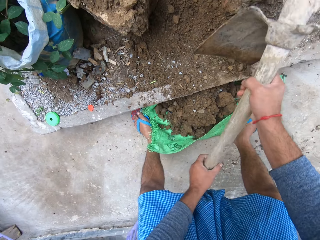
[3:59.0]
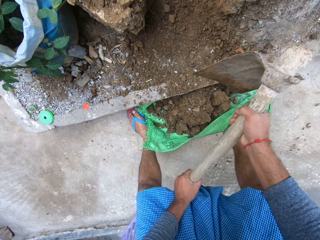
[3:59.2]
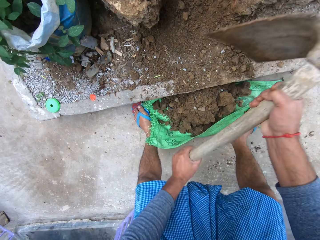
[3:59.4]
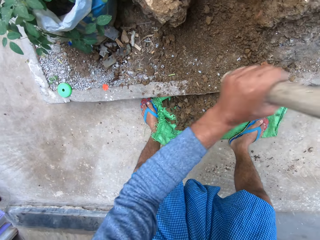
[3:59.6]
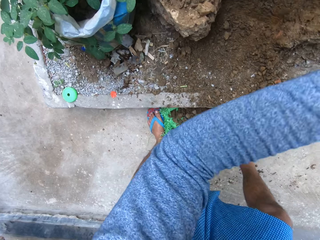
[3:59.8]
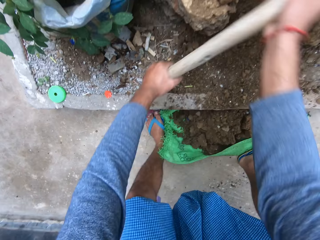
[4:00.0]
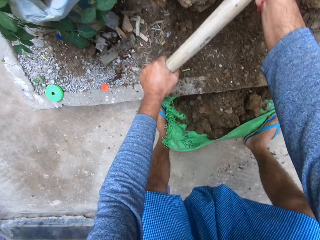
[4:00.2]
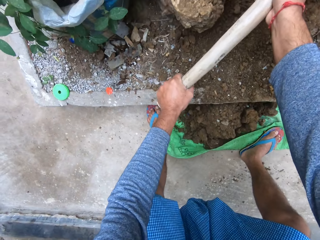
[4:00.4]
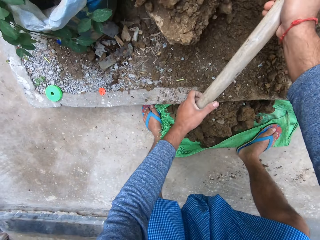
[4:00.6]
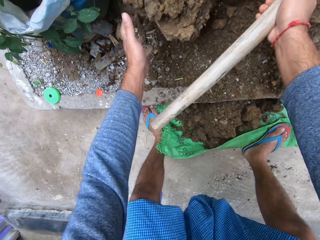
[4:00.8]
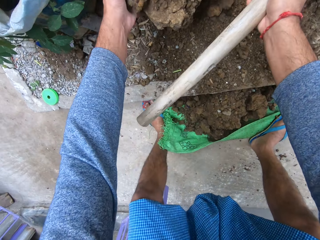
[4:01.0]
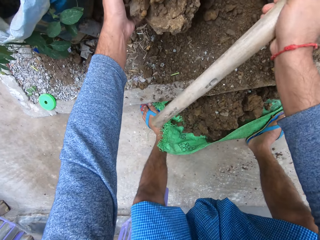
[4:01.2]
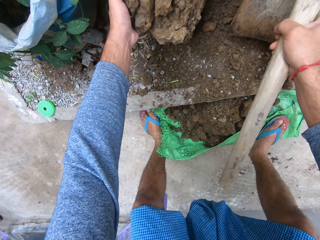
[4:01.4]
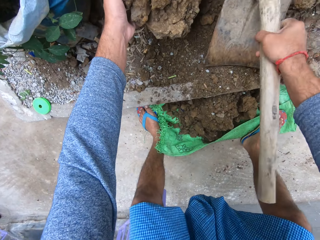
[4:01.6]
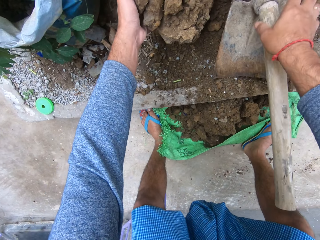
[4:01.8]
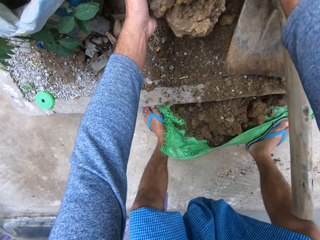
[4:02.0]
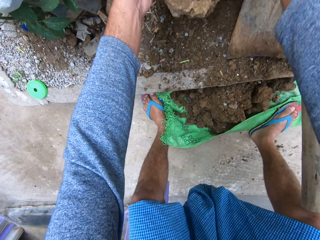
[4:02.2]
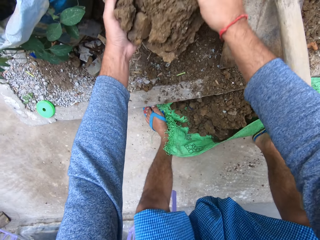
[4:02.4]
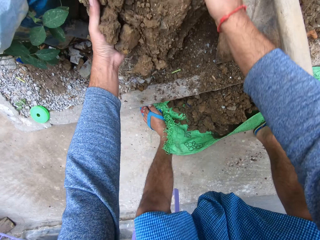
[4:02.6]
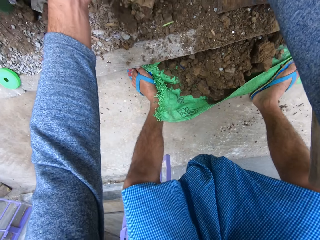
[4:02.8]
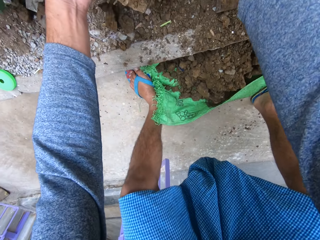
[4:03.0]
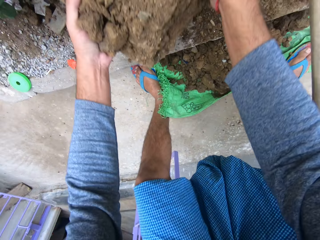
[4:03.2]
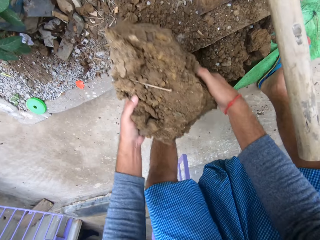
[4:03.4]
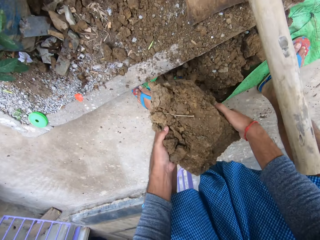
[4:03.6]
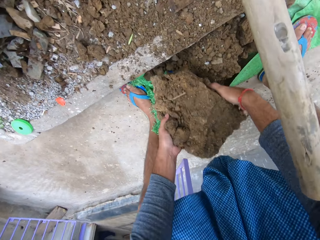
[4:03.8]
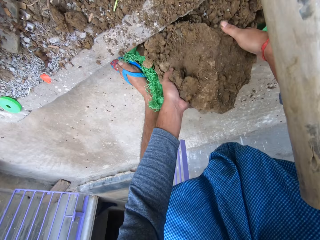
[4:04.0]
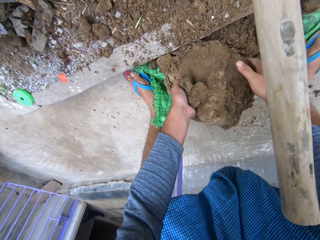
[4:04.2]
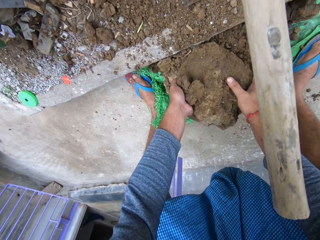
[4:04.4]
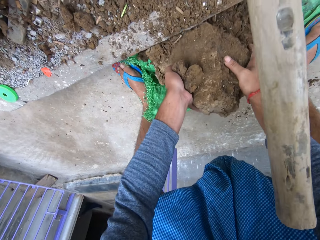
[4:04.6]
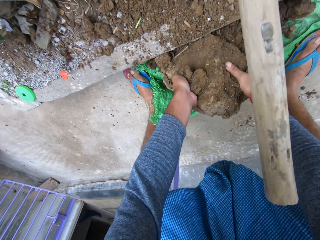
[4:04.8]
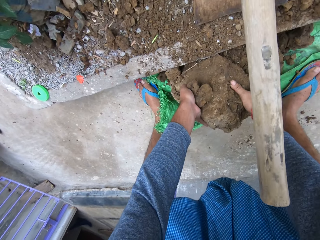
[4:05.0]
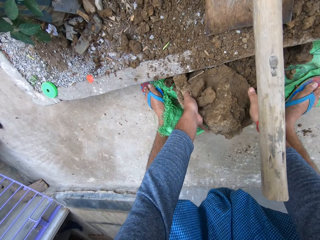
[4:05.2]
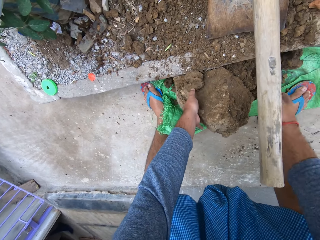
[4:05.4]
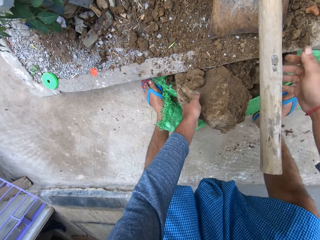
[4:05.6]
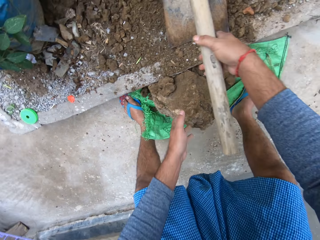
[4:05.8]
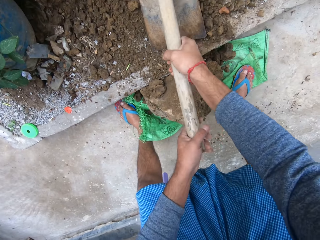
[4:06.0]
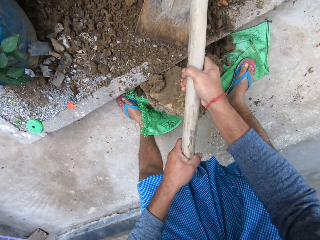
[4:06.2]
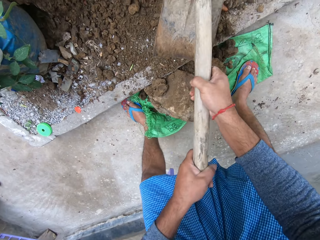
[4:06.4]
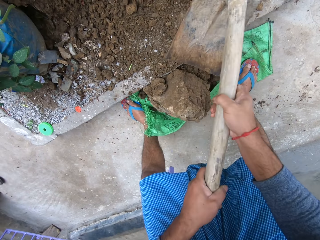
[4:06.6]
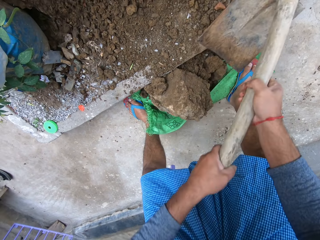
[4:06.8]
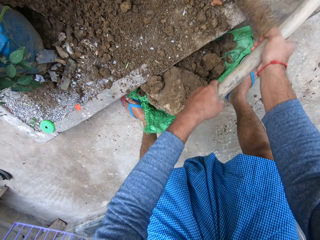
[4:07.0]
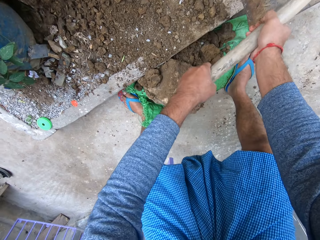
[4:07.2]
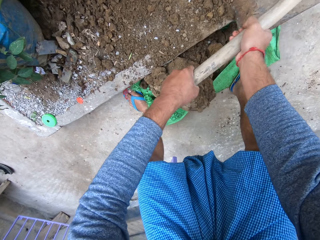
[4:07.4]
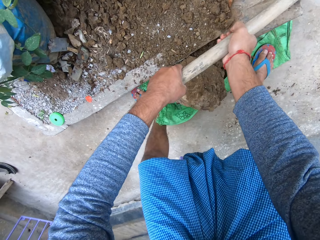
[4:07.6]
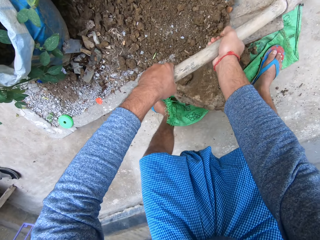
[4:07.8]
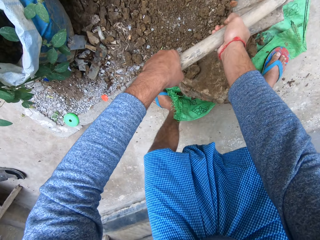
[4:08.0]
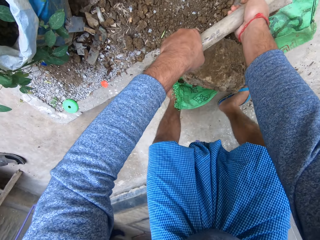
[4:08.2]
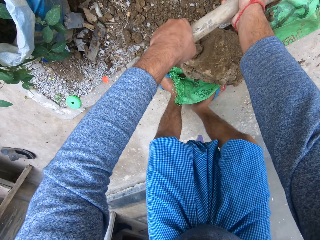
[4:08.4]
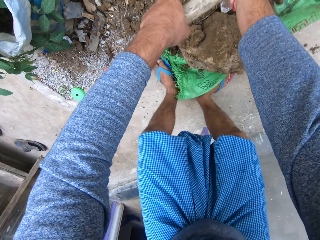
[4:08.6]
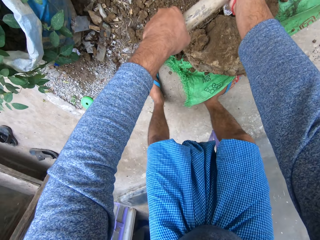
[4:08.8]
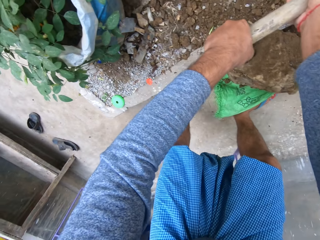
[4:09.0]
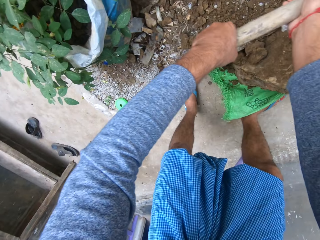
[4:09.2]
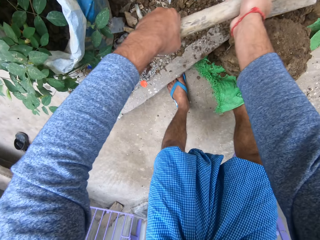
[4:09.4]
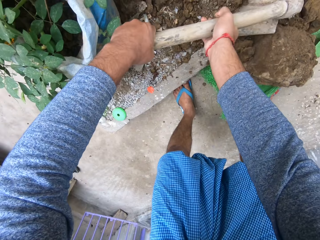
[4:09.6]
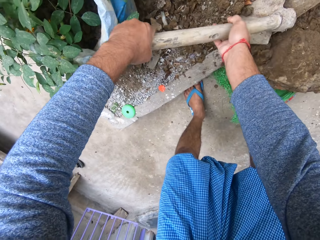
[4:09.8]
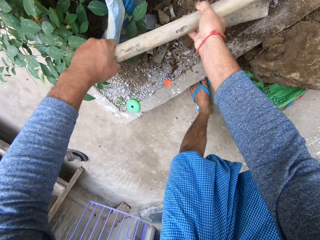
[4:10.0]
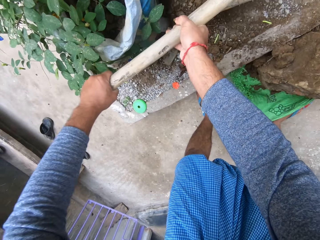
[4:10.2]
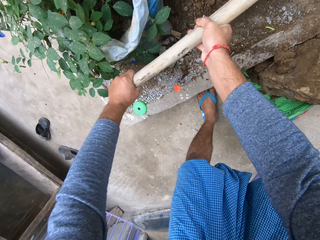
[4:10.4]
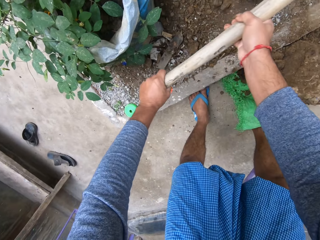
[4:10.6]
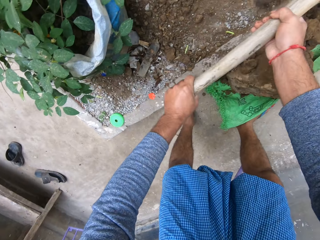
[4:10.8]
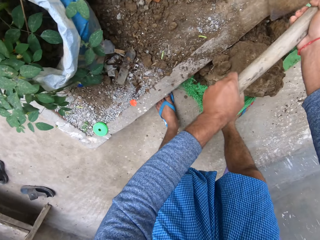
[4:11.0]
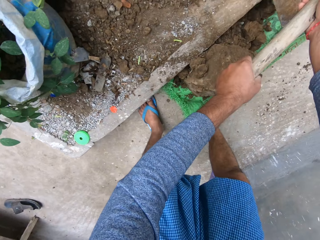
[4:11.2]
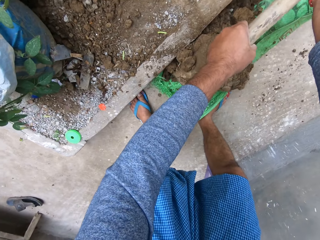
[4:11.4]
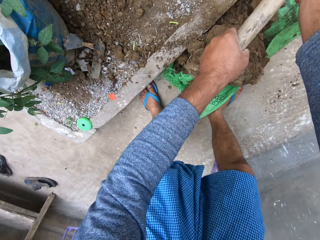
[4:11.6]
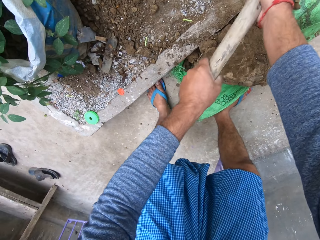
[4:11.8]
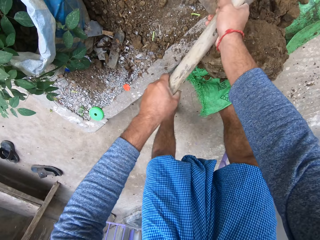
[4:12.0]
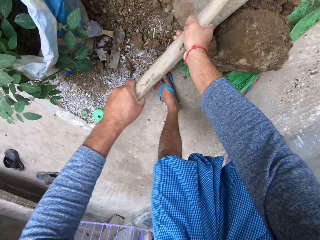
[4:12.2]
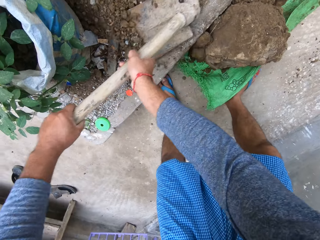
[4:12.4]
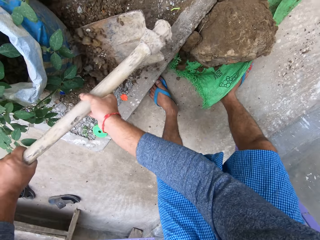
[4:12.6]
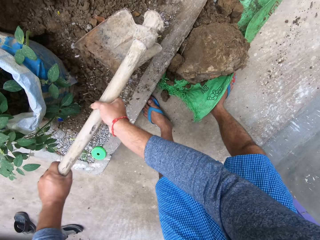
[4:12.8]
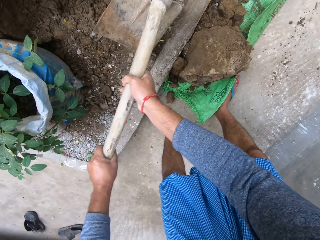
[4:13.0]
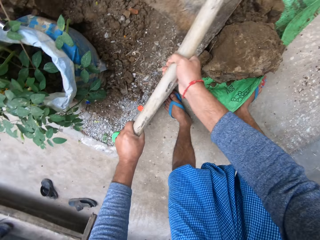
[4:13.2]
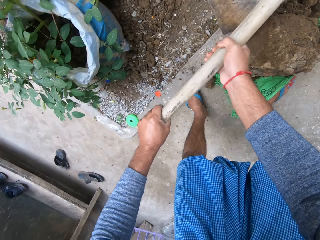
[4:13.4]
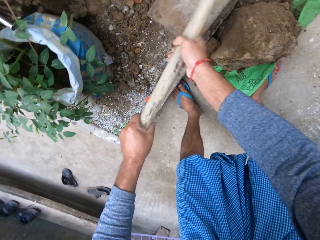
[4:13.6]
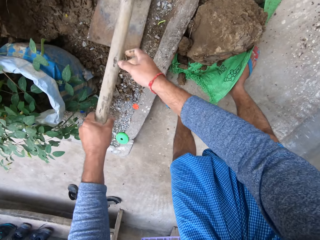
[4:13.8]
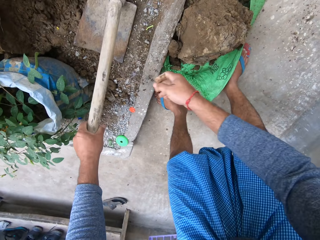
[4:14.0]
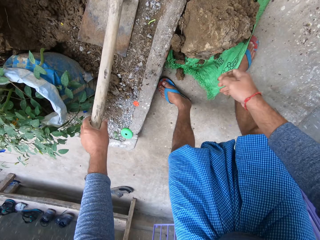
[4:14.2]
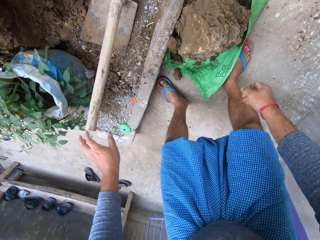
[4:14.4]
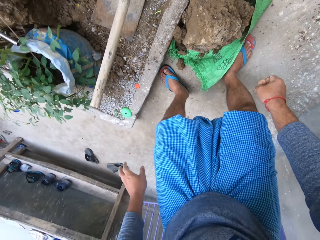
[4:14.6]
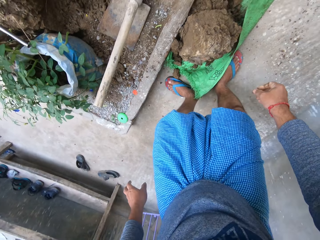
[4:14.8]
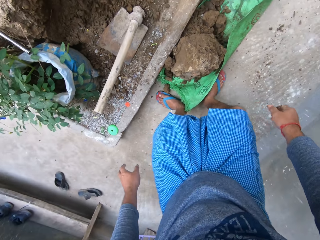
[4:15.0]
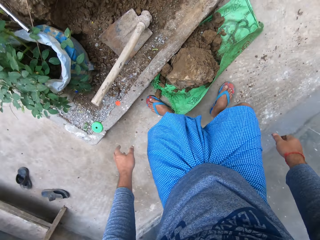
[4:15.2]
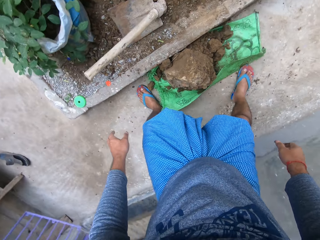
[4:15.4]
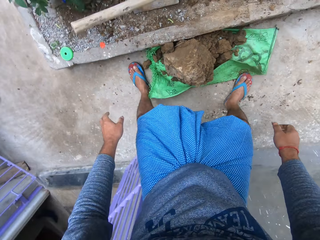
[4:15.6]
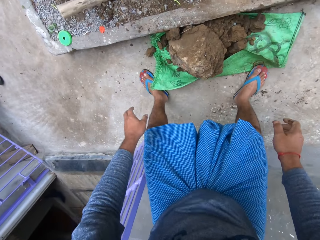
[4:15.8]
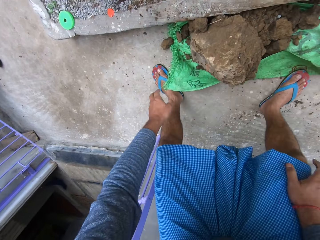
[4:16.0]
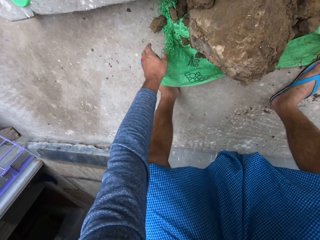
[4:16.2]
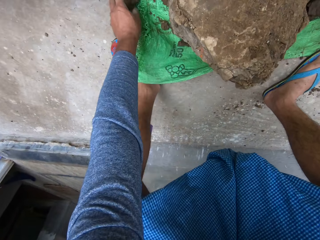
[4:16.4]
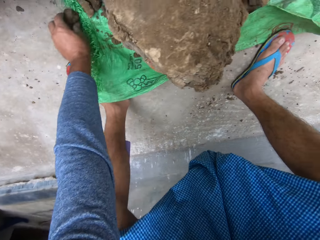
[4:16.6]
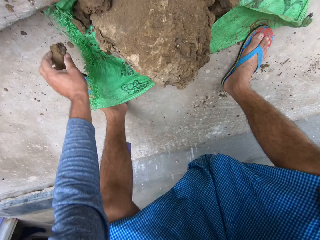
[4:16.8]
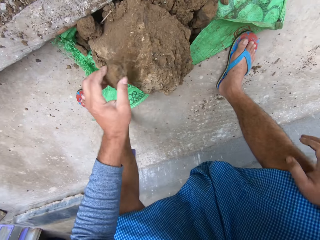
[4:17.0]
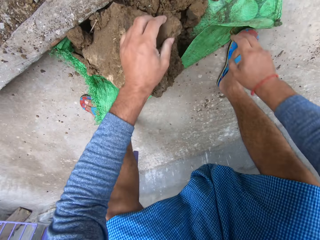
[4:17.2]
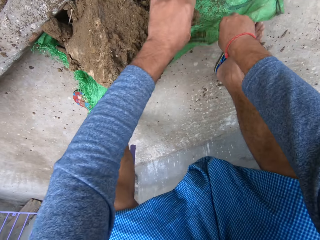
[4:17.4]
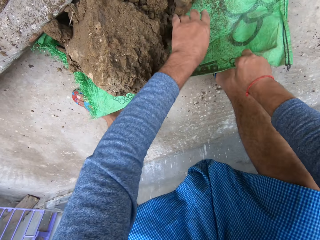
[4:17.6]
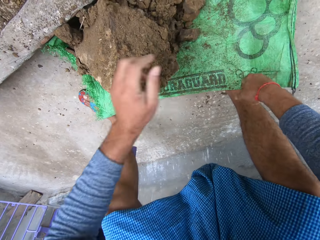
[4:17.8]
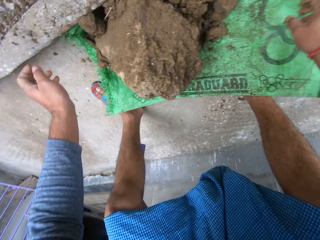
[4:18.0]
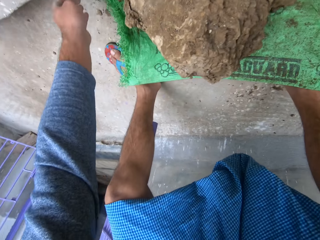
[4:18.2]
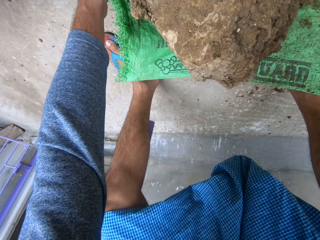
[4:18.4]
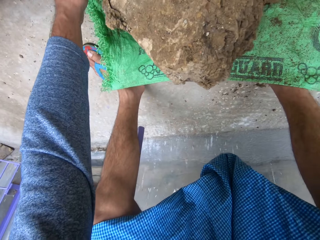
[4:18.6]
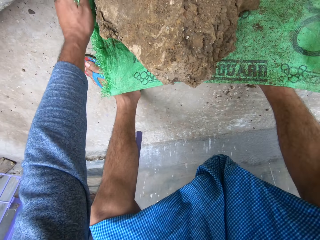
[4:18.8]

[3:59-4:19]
The camera wearer digs the ground with a hoe. They collect the soil onto the sack. They drag the soil to the side with the hoe. They put down the hoe. They carry the sack. They collect the soil onto the sack.

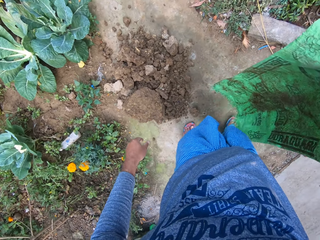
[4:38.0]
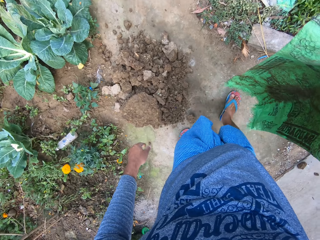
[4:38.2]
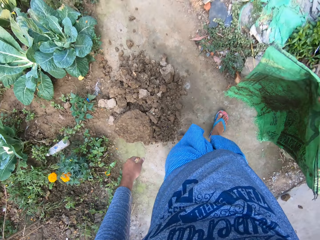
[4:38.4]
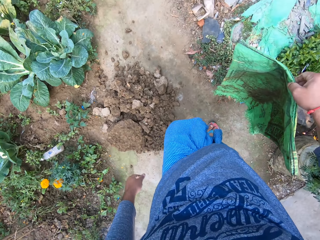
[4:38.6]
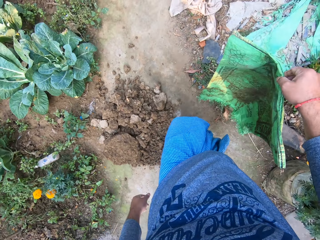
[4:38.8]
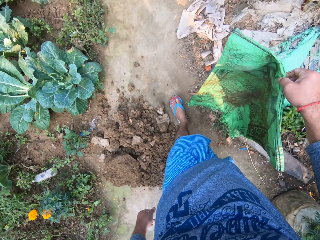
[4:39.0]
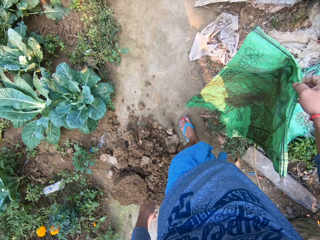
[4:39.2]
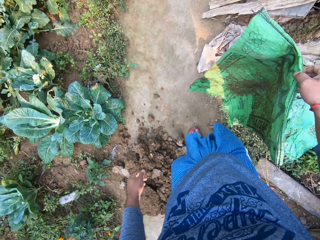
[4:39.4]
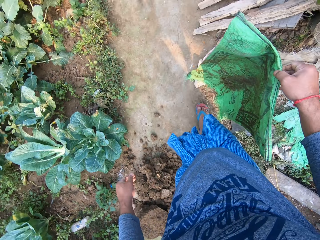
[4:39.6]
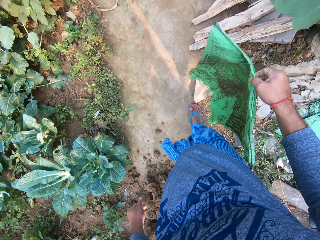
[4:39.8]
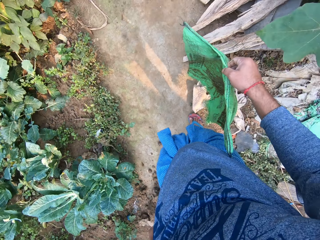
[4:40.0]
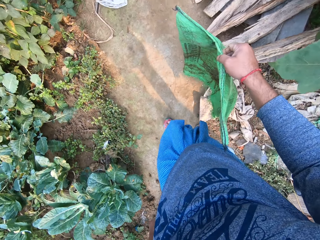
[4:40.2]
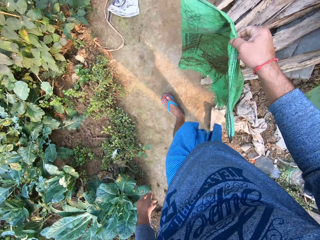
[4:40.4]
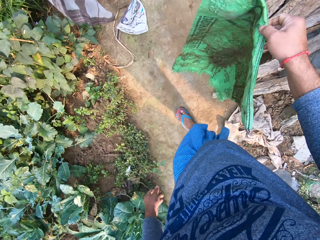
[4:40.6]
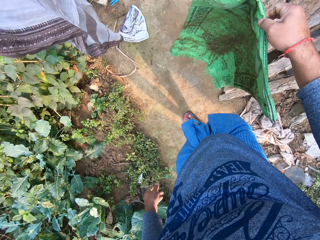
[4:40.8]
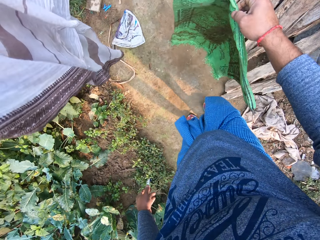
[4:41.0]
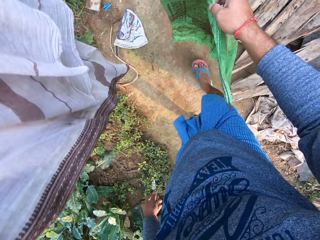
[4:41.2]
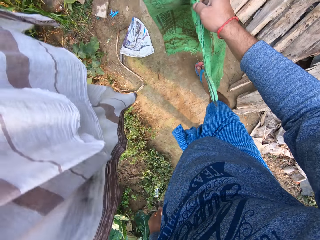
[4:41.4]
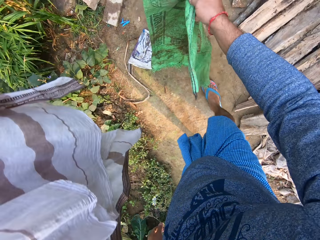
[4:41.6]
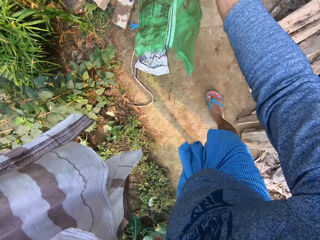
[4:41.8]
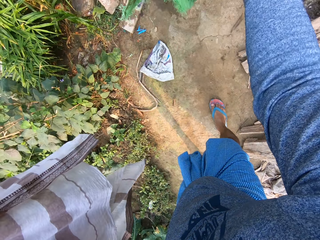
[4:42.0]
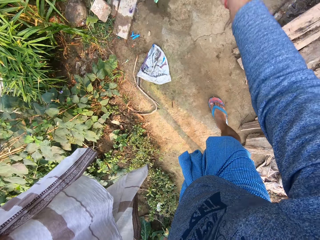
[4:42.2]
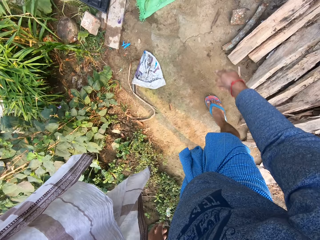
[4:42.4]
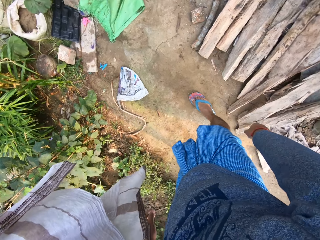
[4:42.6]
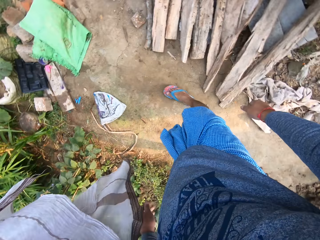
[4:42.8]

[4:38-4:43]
The camera wearer walks away.
